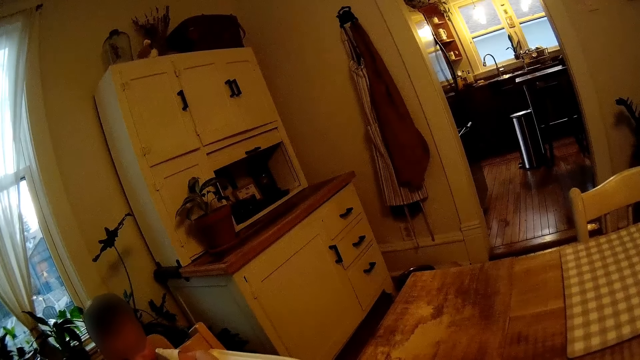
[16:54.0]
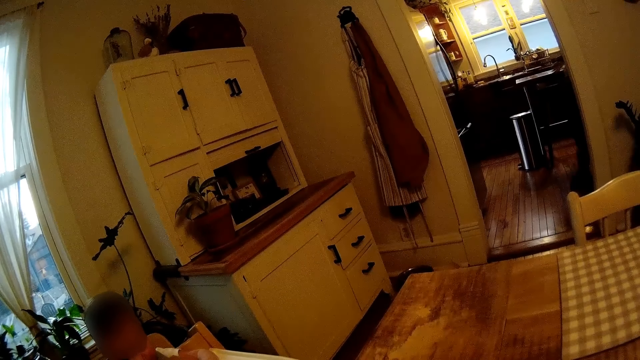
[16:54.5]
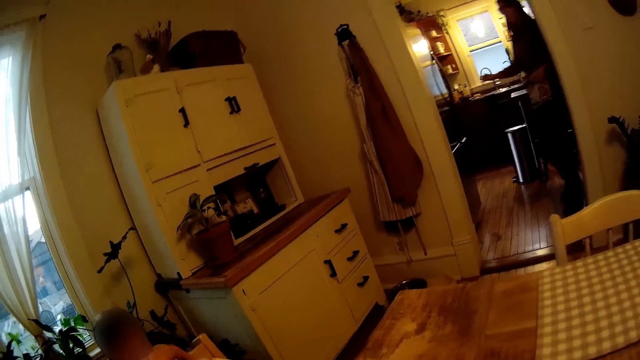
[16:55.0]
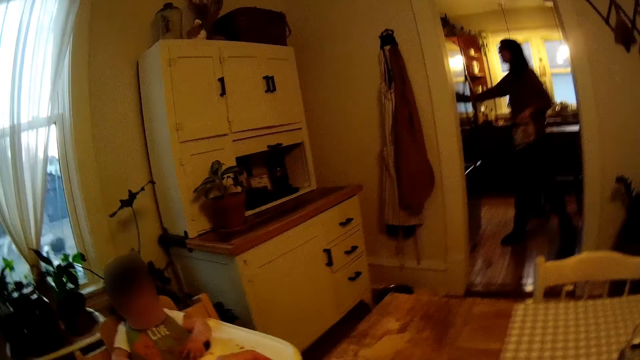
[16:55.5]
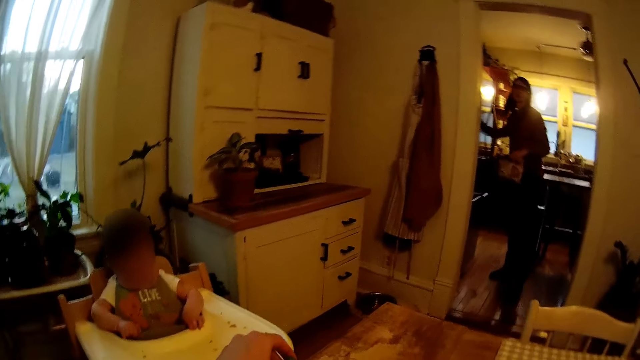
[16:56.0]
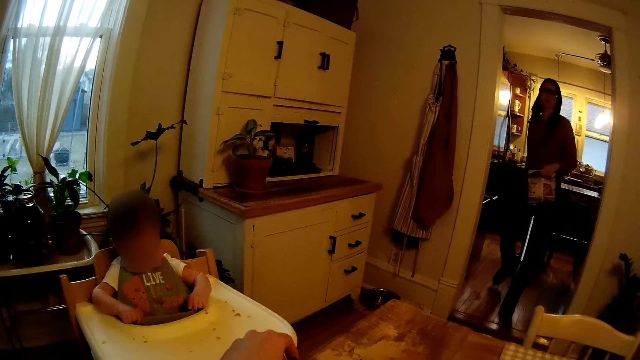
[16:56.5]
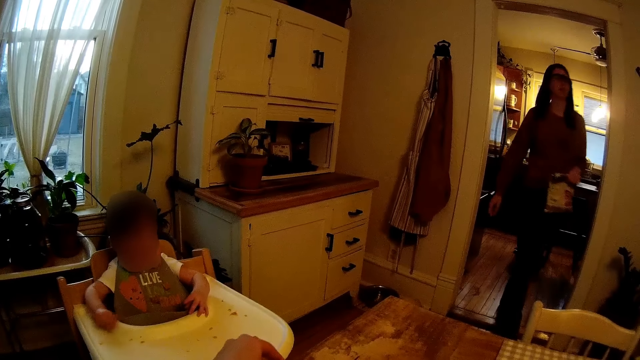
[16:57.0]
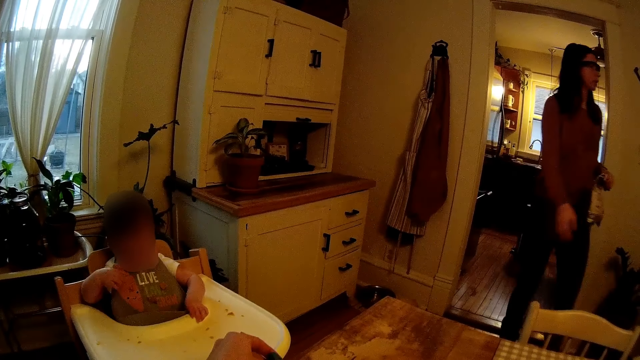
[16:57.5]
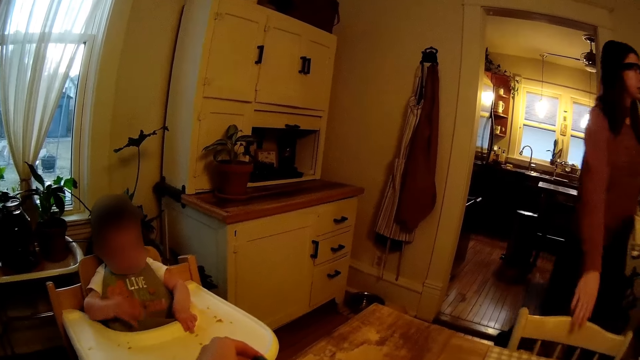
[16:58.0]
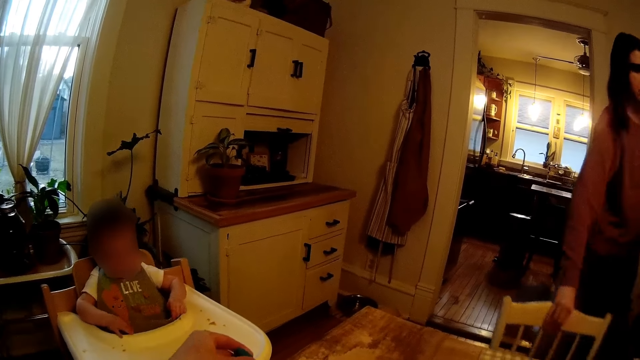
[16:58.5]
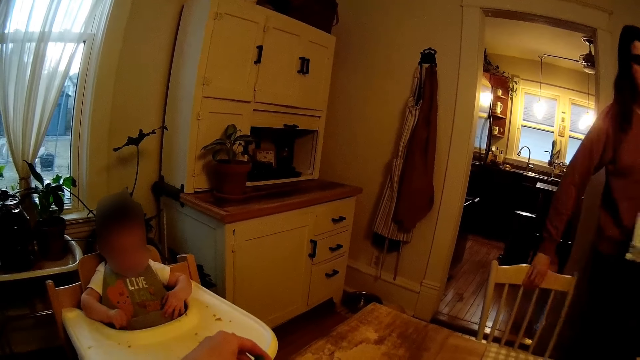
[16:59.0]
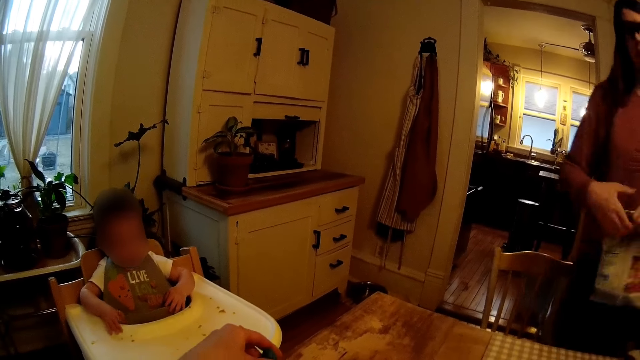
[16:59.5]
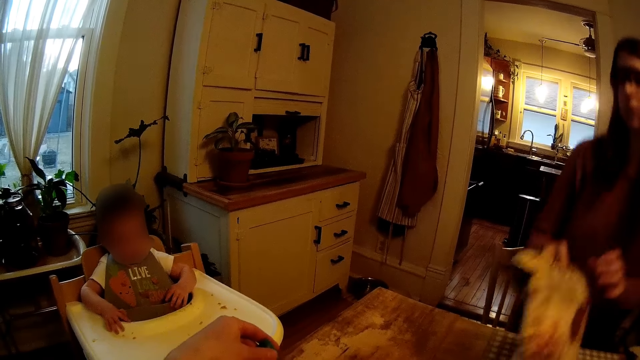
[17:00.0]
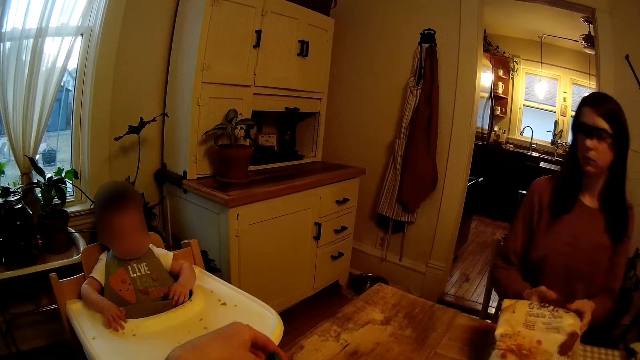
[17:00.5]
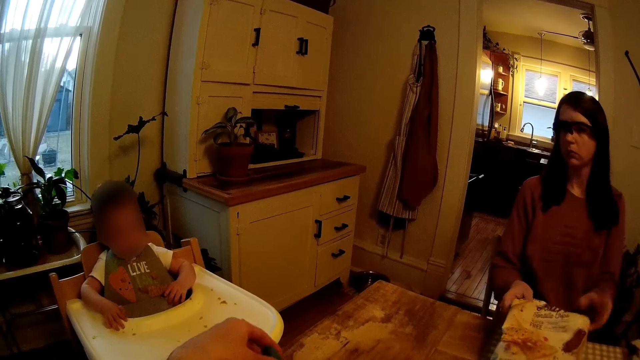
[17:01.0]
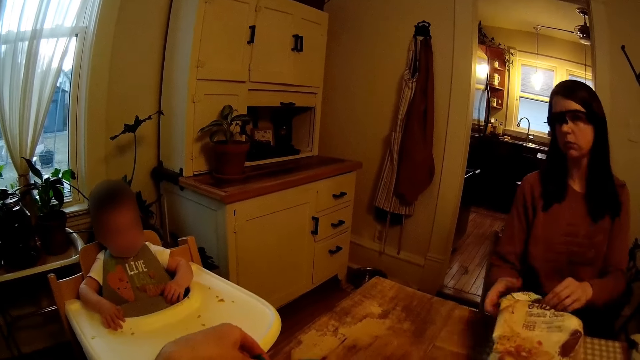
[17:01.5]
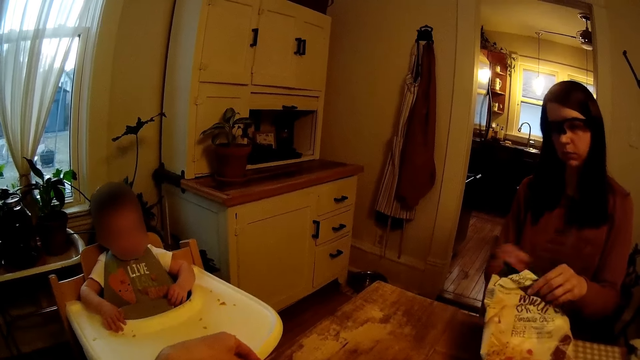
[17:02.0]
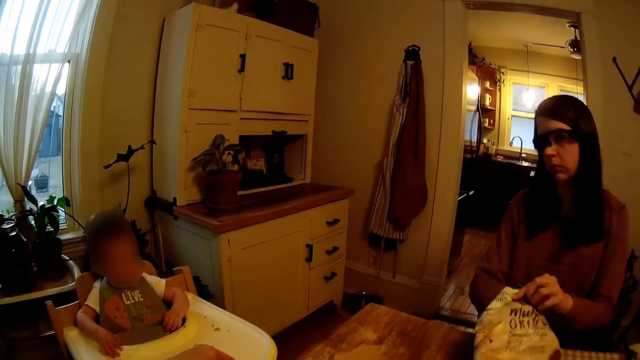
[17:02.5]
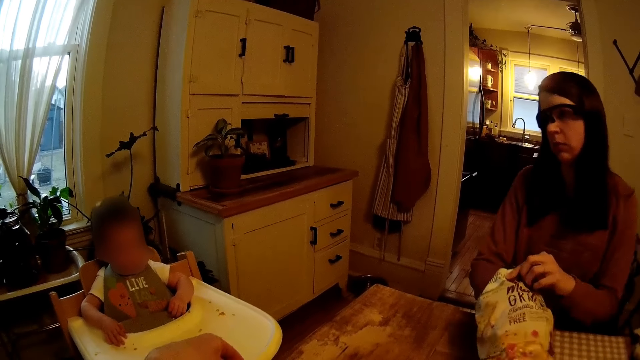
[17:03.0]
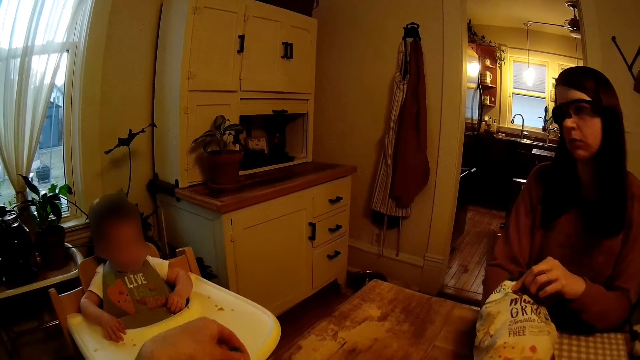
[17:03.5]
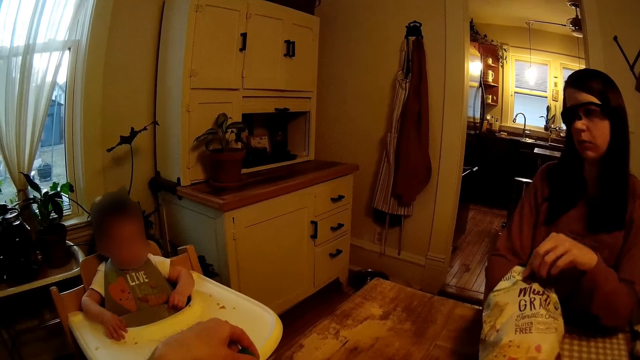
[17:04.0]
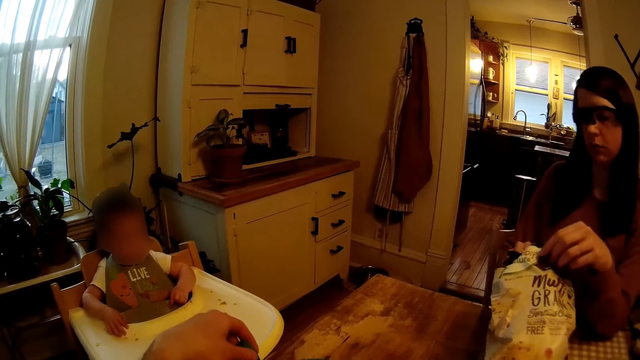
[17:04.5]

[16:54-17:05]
The woman walks around the kitchen. The woman holds a pack of chips in her left hand, opens a fridge door and closes the fridge door. The woman walks from the kitchen into the dining area. The woman pulls a chair. The woman holds the chair at the dining table with her right hand. The woman sits on the chair at the dining table. The woman opens the pack of chips with both hands. The woman puts her right hand in the pack of chips.

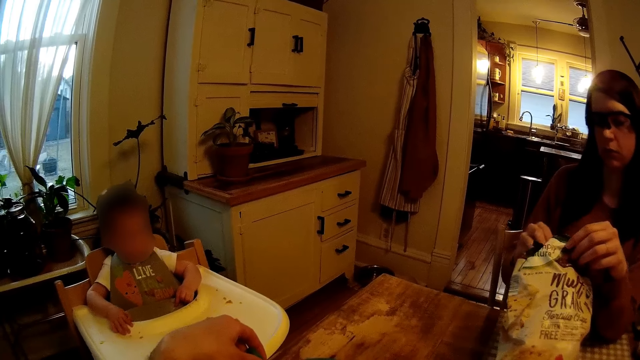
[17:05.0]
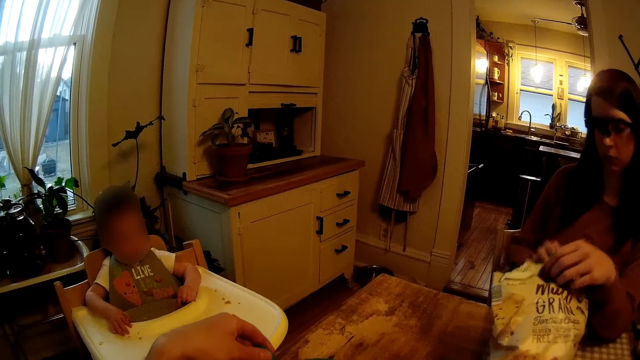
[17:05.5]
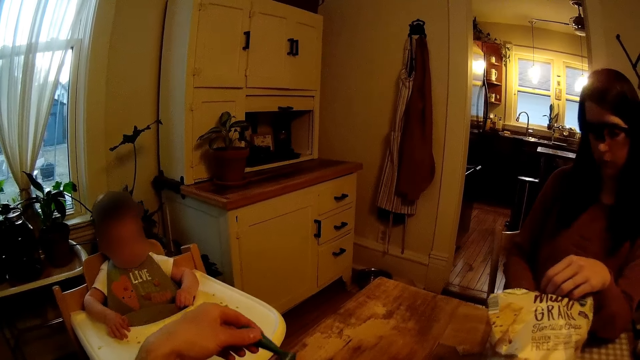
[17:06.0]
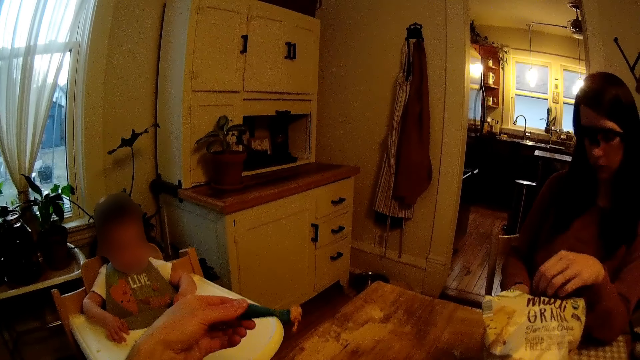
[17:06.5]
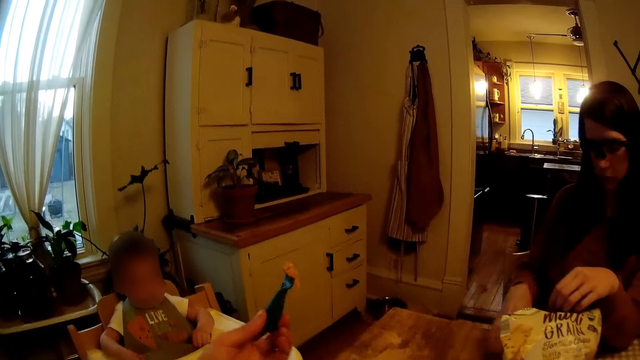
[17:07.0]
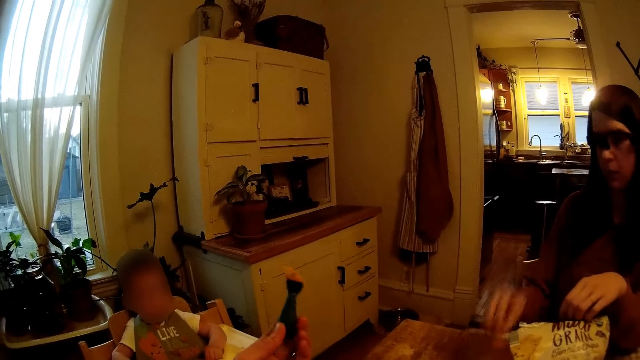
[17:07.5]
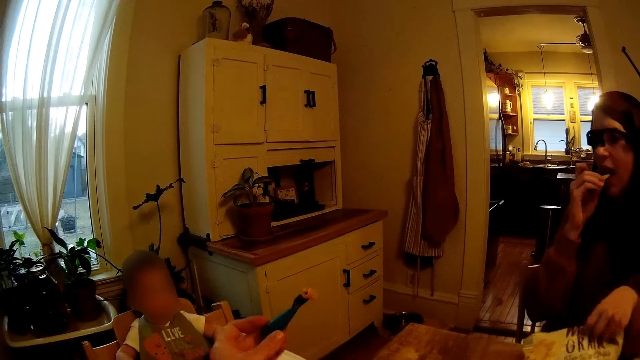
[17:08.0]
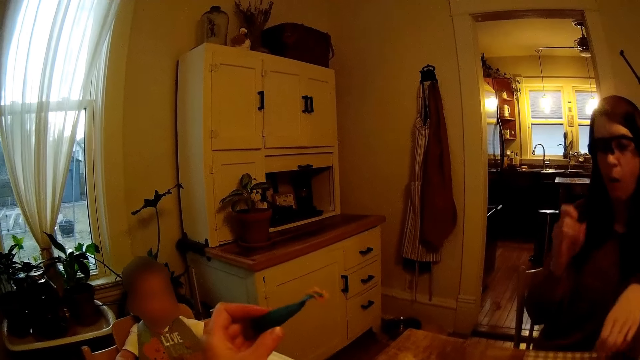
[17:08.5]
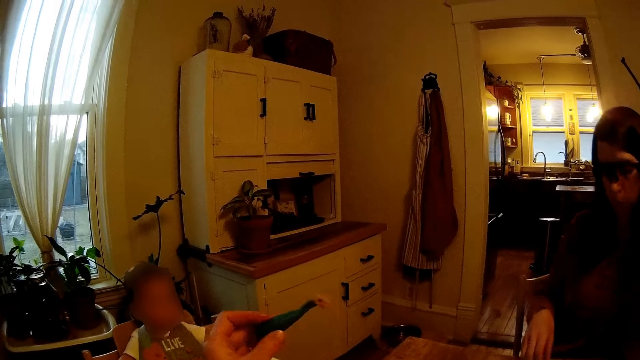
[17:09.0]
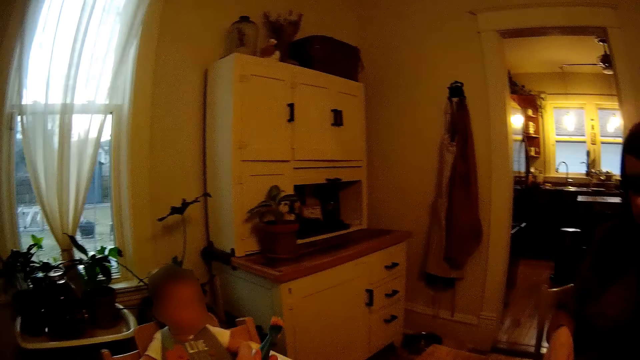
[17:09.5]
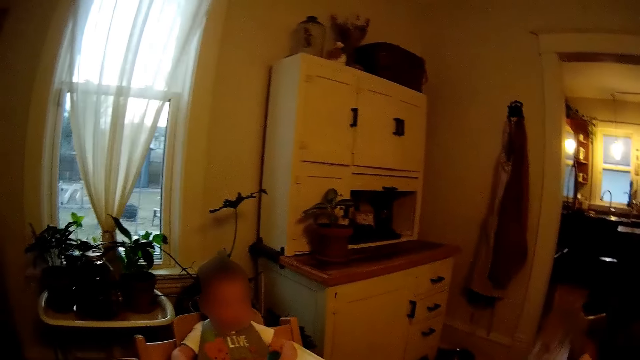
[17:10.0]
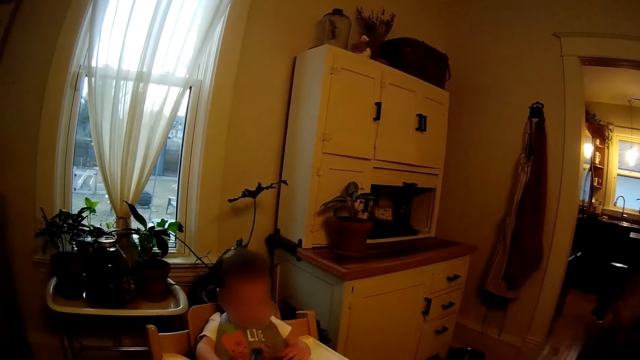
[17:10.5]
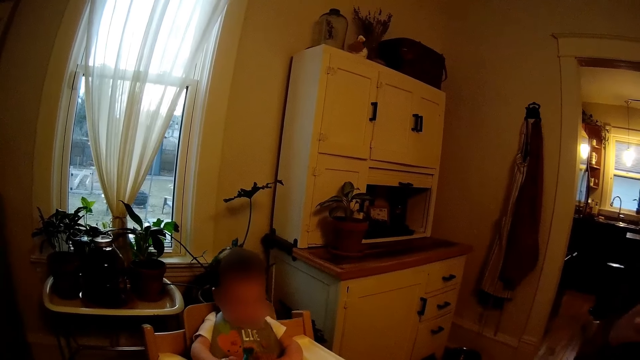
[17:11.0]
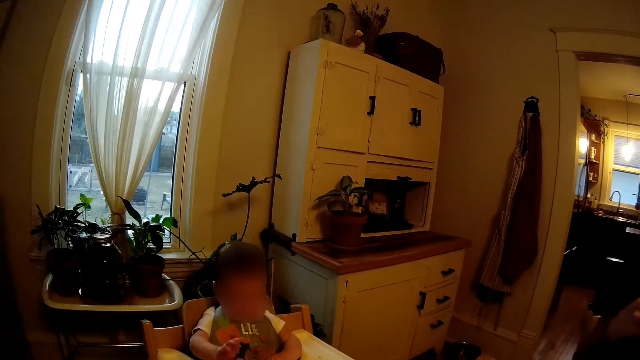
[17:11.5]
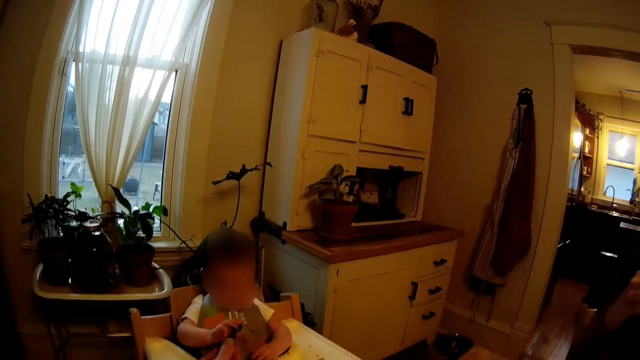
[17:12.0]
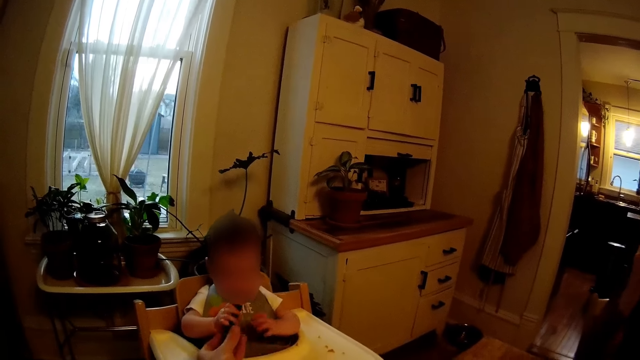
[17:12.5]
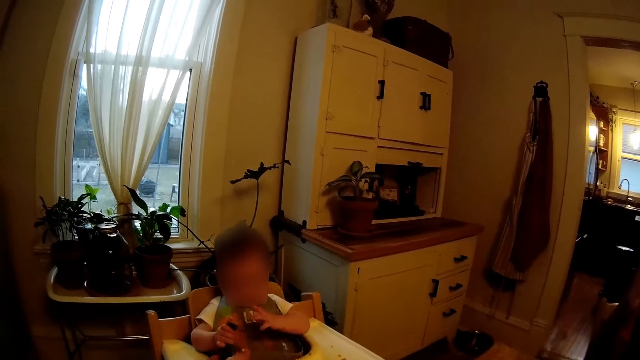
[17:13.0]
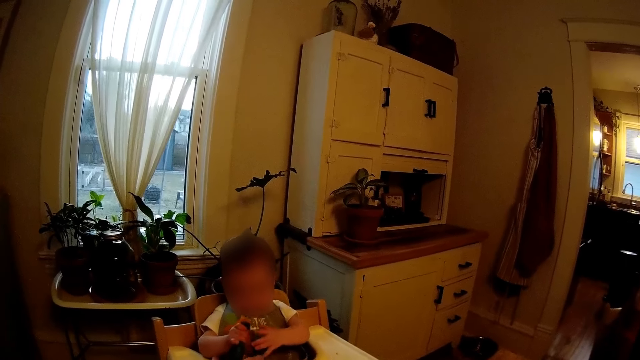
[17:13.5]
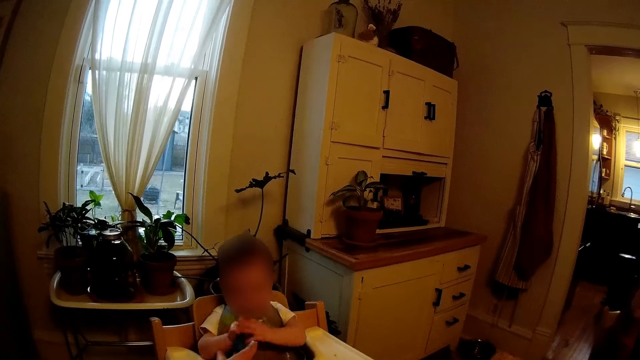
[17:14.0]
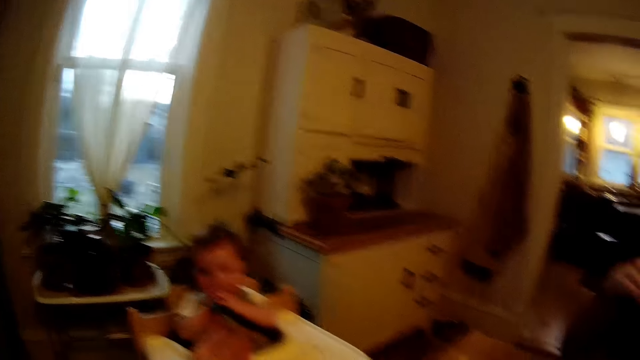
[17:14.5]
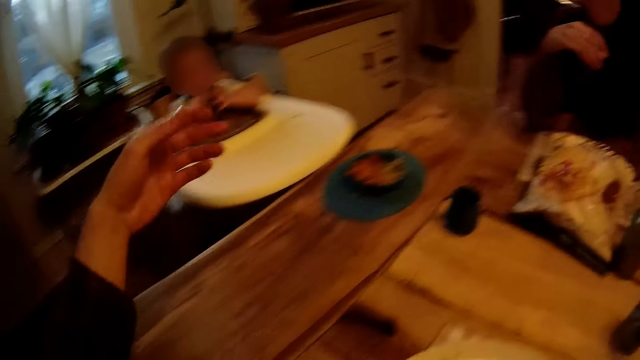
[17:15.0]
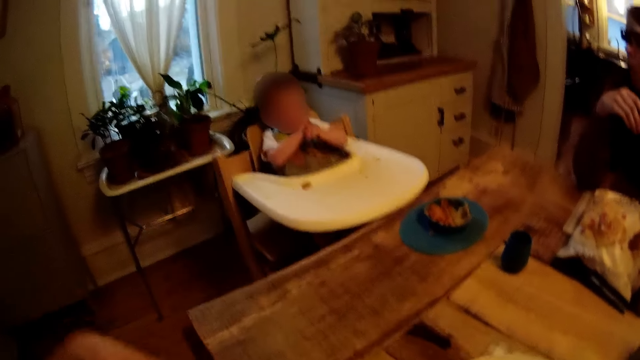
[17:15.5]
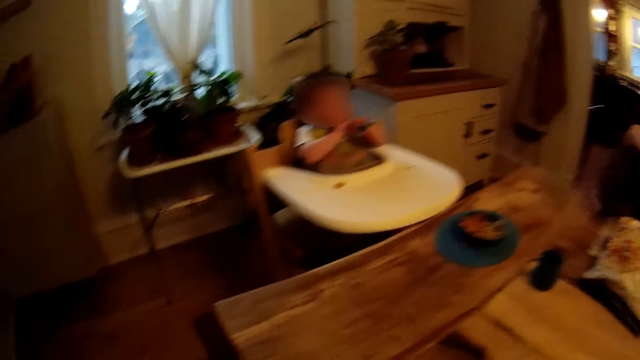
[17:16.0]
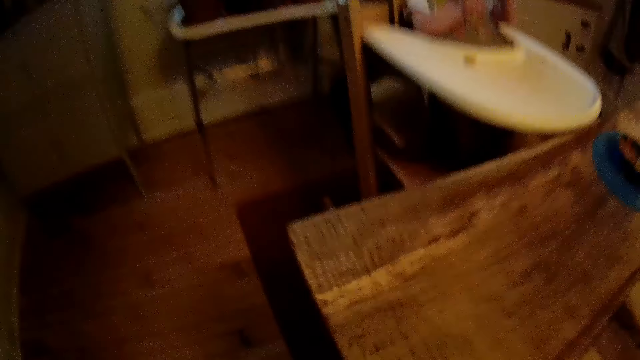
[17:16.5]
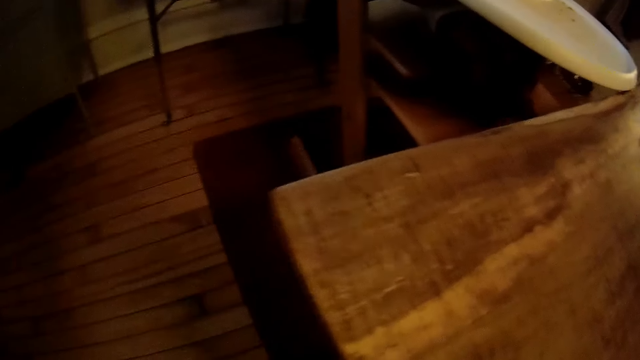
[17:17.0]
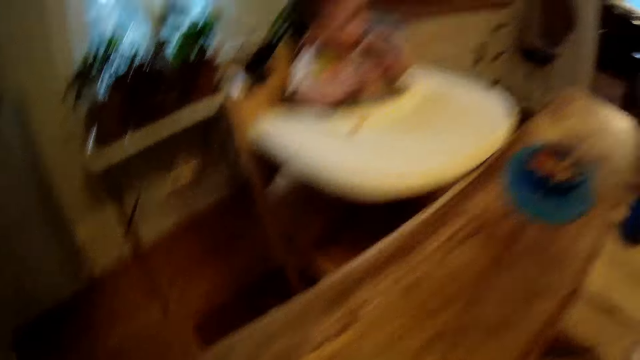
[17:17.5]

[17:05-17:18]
The woman pulls her hand out of the packet. The camera wearer holds the spoon of food in his left hand. The woman picks a chip from the dining table with her right hand and puts the chip in her right hand in her mouth. The camera wearer rotates the spoon. He feeds the baby. The baby collects the spoon of food from the camera wearer with his right hand. The baby puts the spoon of food in his mouth with both hands.
